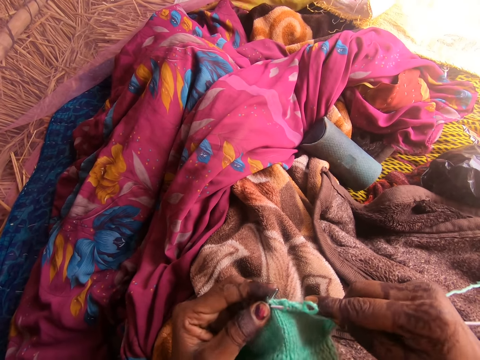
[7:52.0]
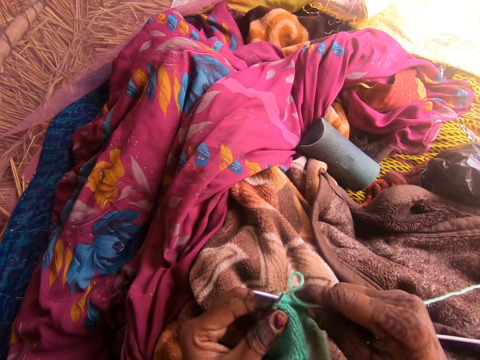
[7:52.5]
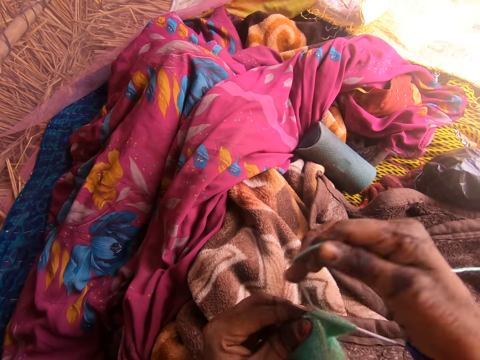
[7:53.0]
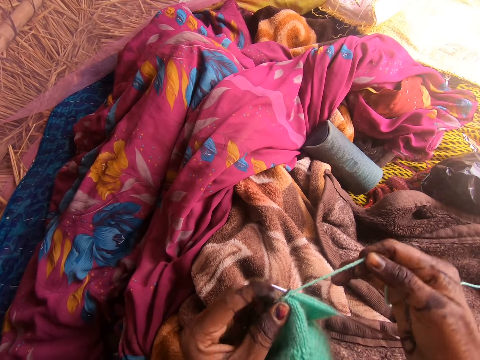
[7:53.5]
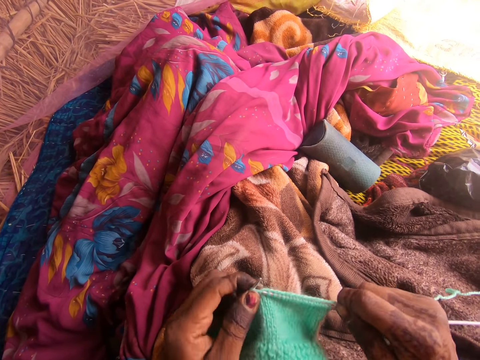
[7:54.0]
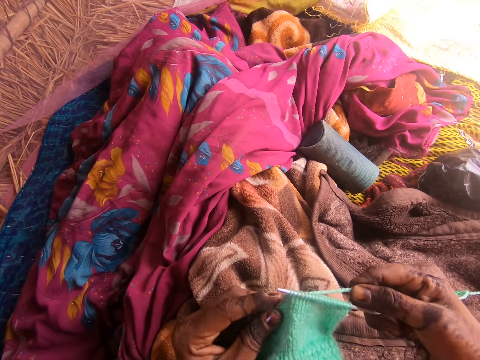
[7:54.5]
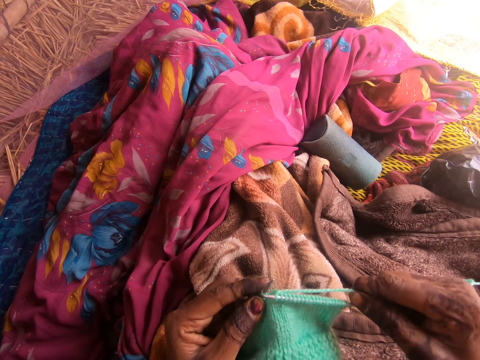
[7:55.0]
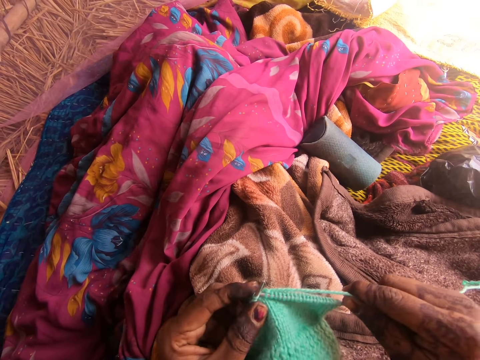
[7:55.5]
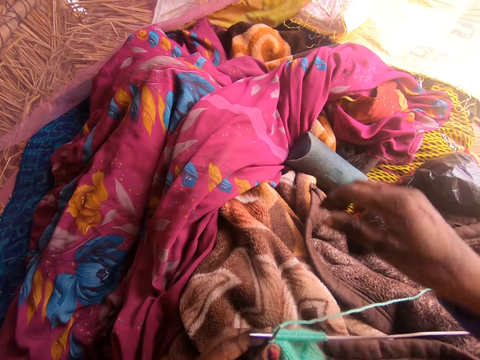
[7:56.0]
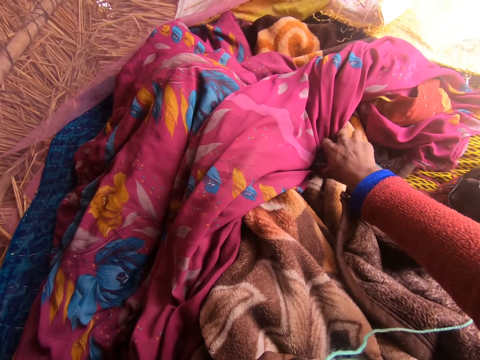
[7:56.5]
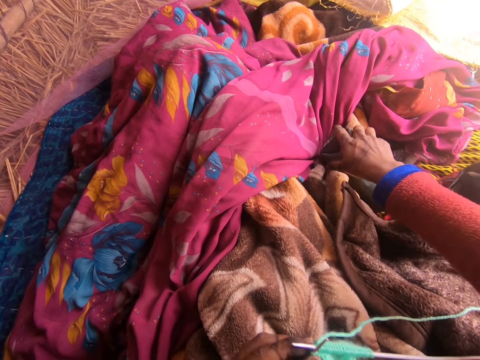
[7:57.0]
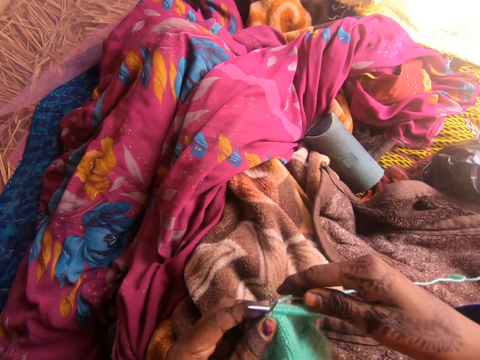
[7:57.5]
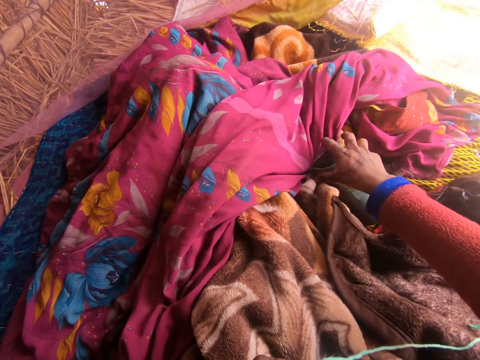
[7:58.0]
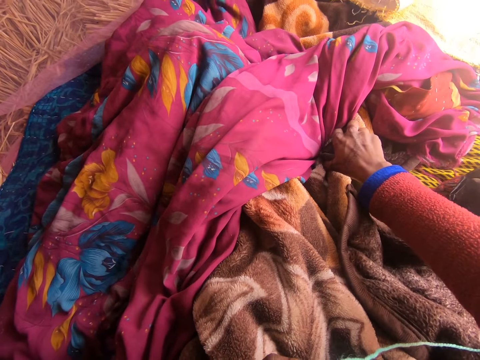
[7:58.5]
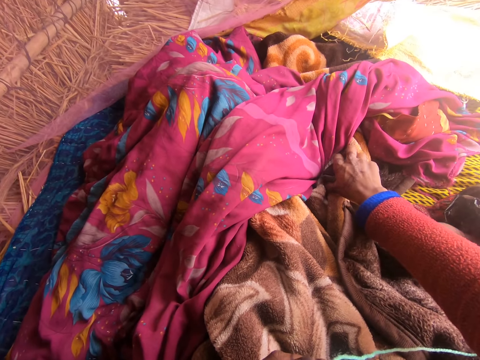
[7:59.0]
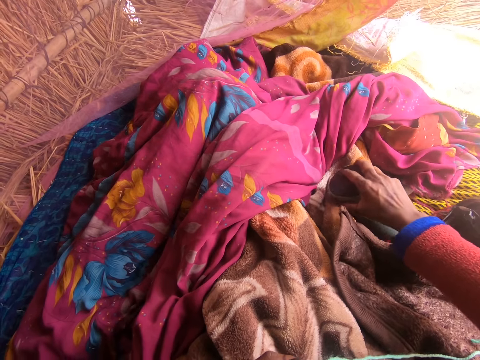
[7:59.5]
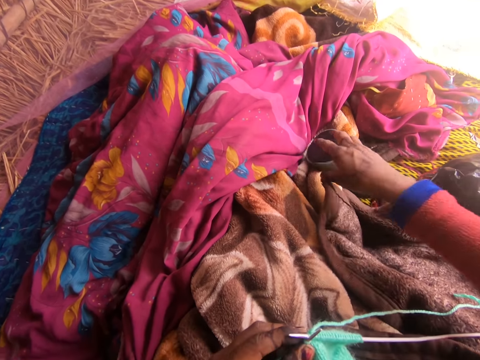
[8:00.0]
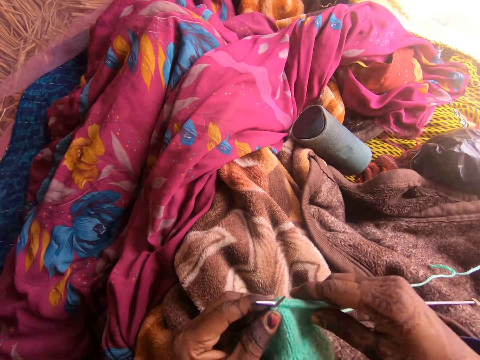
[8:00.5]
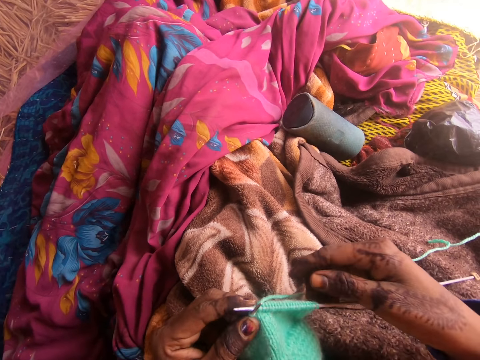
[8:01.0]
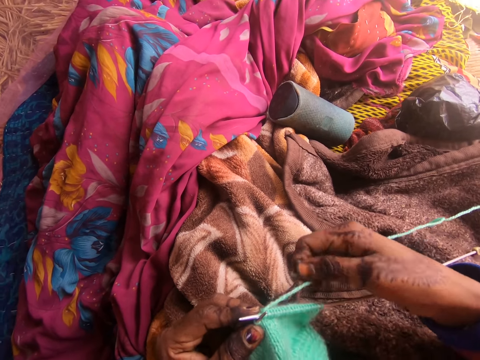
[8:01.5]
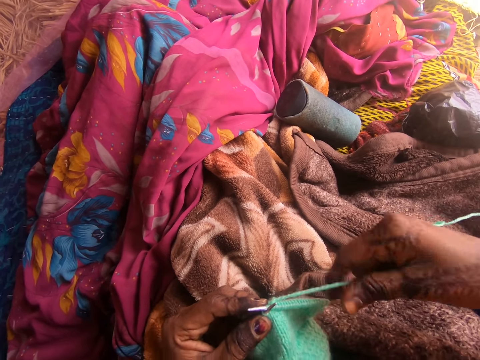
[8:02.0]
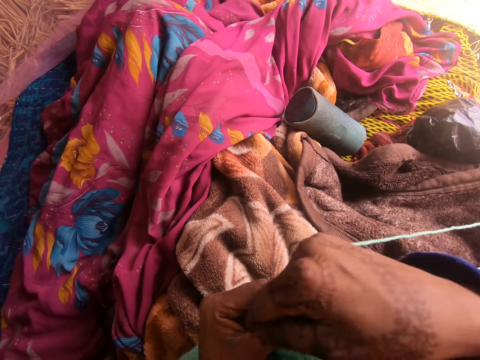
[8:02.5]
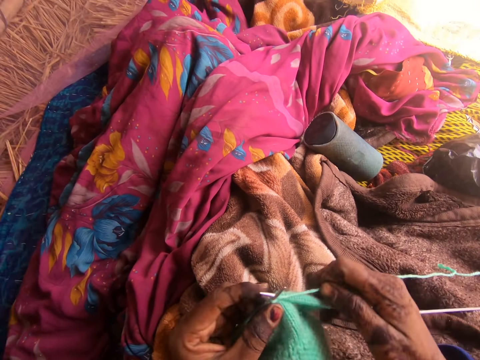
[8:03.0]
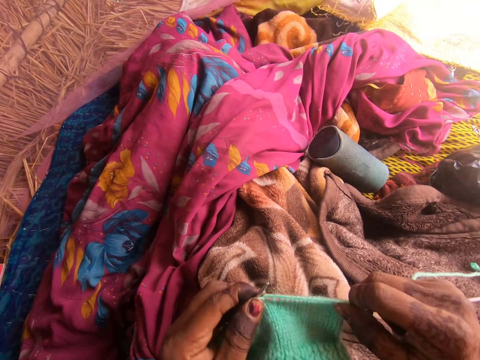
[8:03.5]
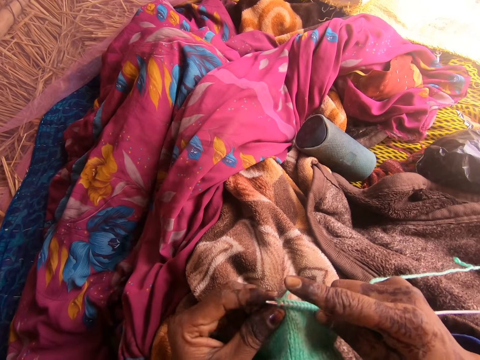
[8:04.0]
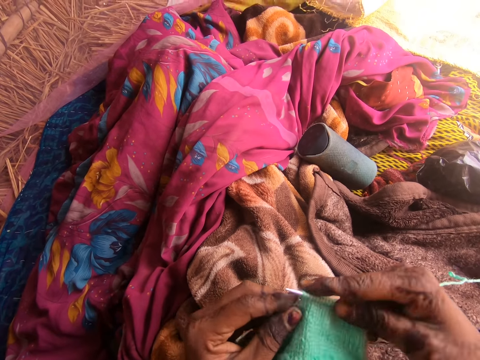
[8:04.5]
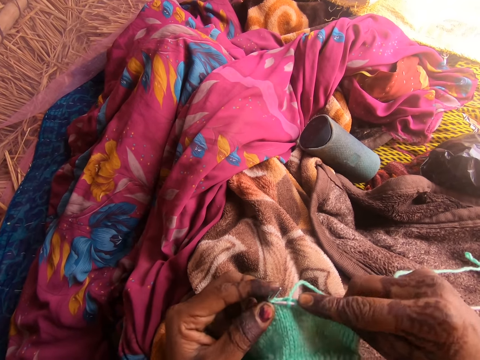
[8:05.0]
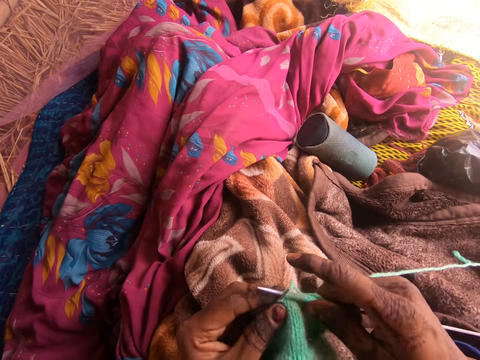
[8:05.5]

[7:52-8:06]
The camera wearer presses the radio. They hold the Bluetooth radio. They remove their hand from the radio. They tune the radio. They sew using a yarn and a crochet. They hold the fabric with both hands. They knit the fabric.

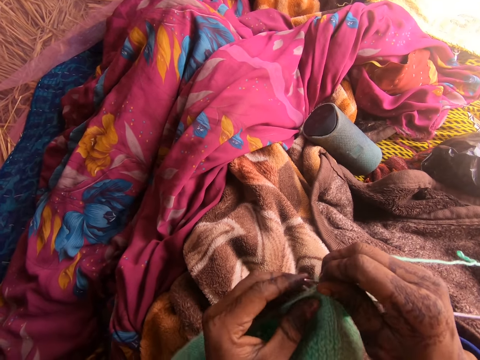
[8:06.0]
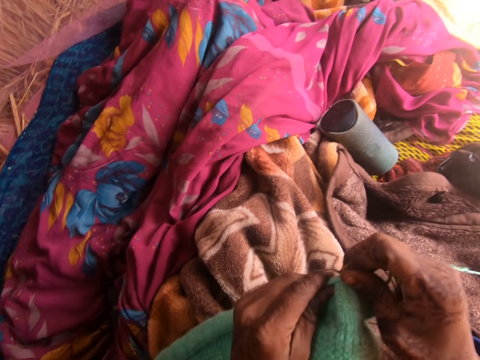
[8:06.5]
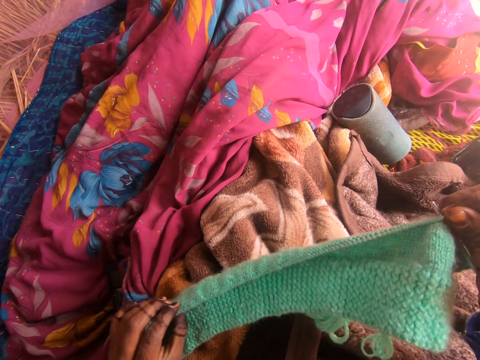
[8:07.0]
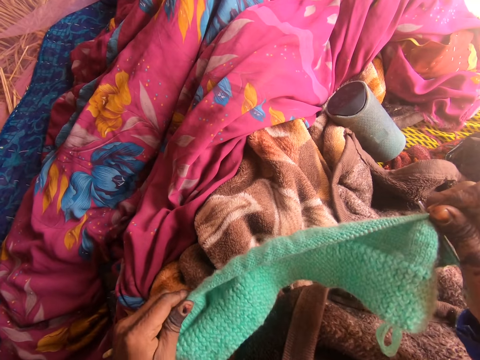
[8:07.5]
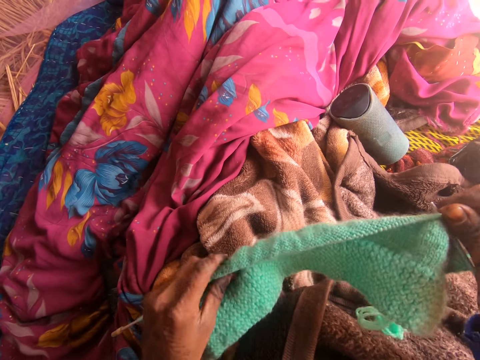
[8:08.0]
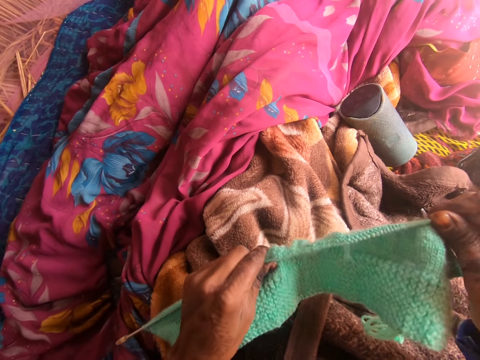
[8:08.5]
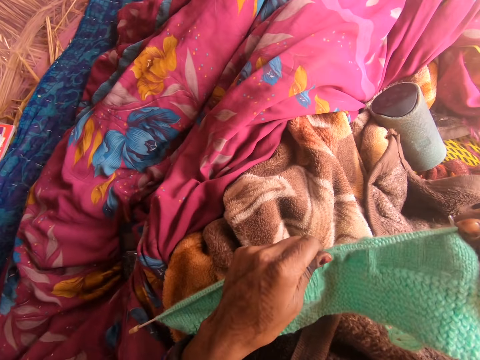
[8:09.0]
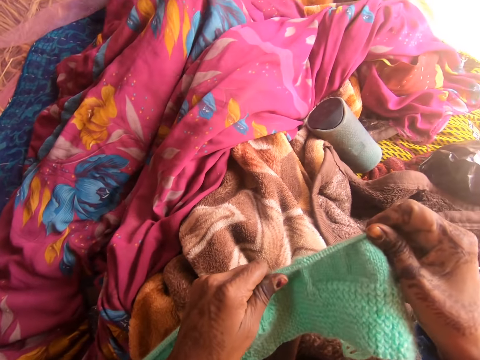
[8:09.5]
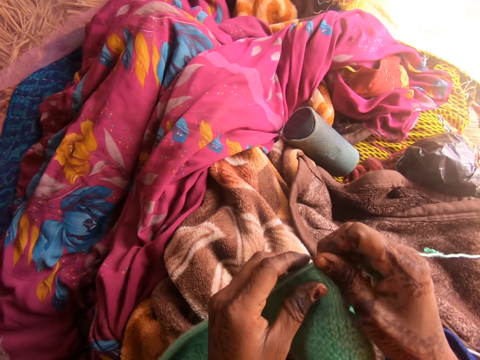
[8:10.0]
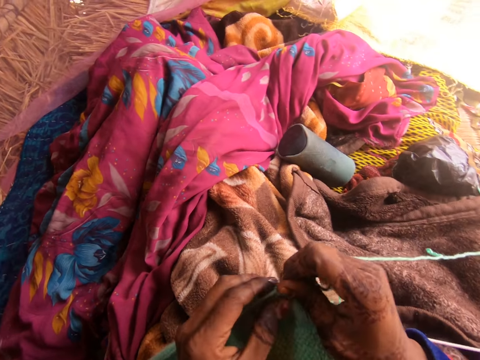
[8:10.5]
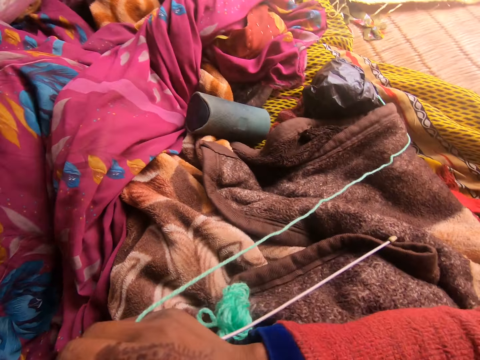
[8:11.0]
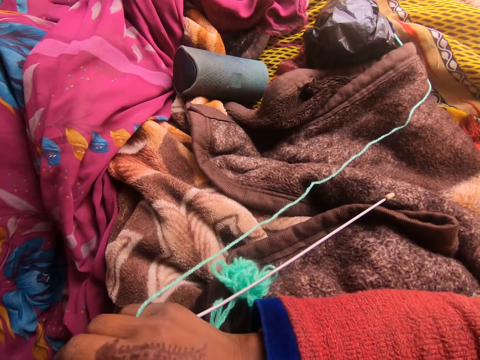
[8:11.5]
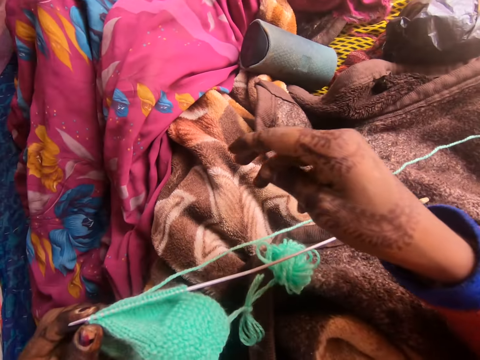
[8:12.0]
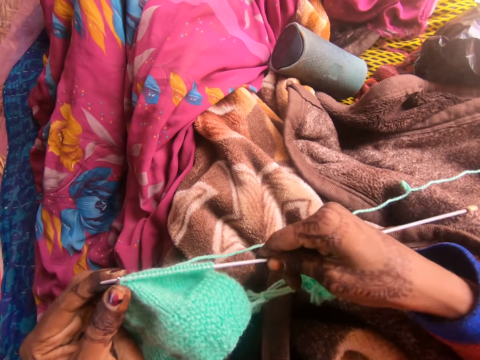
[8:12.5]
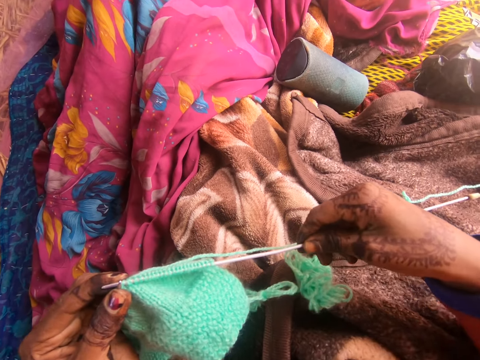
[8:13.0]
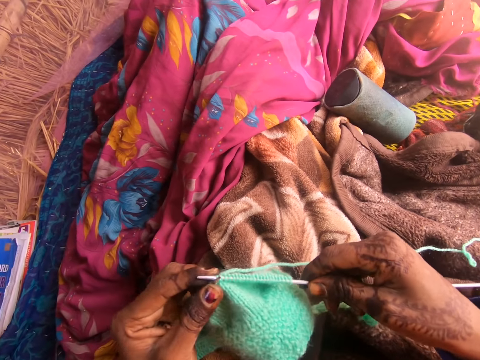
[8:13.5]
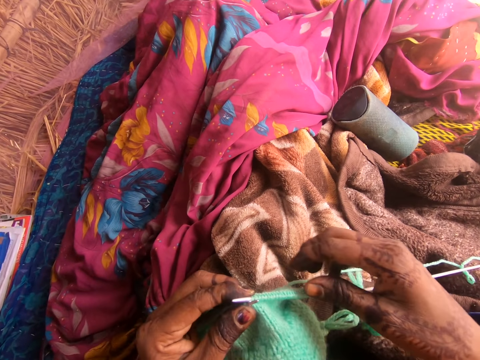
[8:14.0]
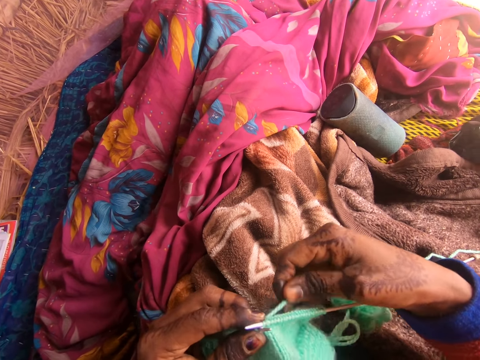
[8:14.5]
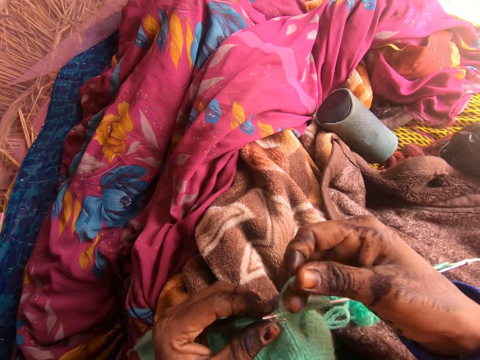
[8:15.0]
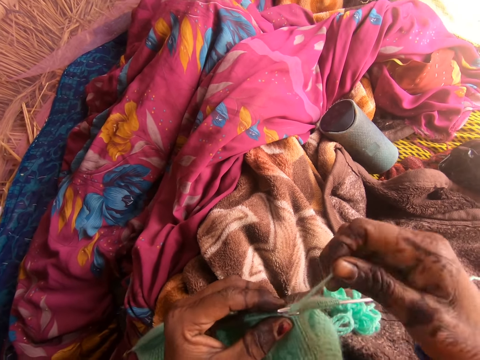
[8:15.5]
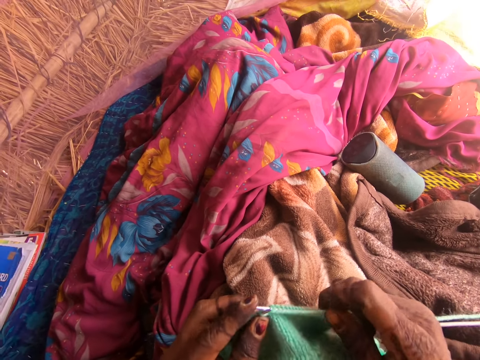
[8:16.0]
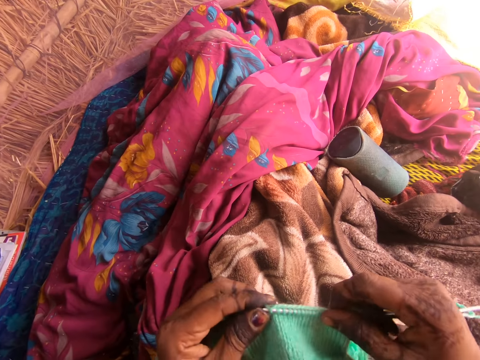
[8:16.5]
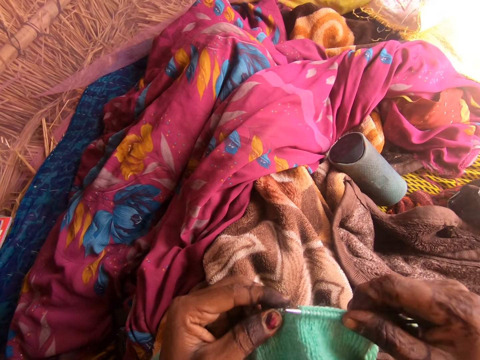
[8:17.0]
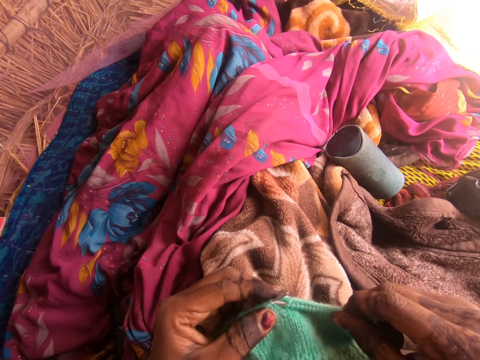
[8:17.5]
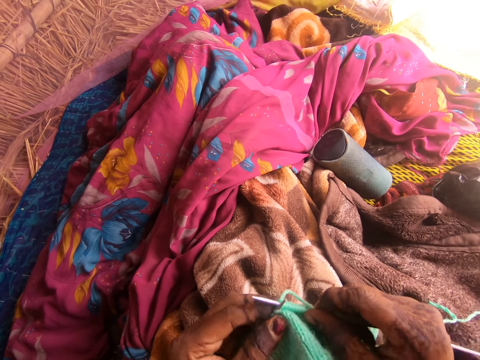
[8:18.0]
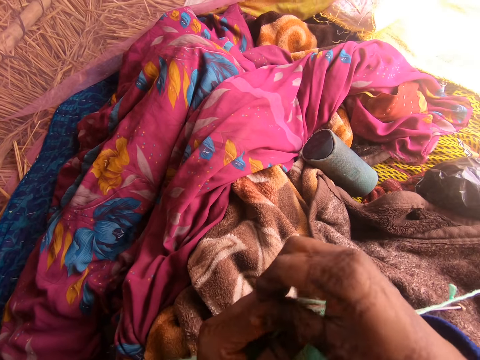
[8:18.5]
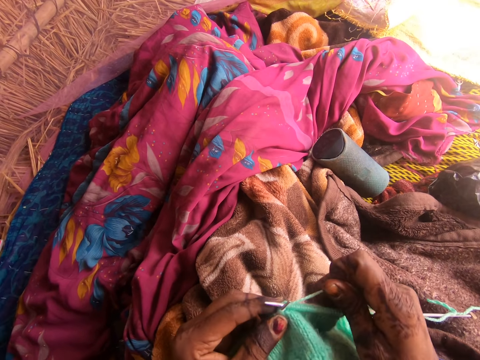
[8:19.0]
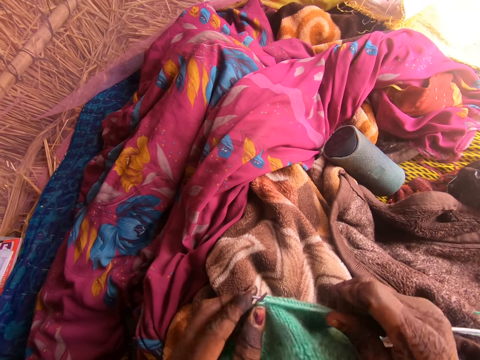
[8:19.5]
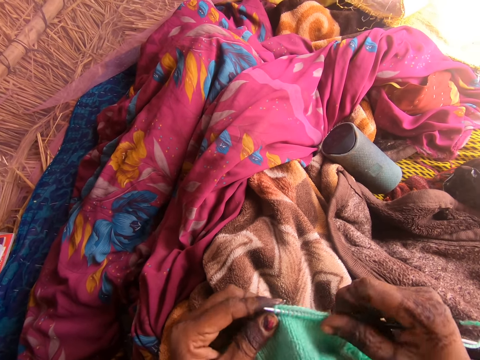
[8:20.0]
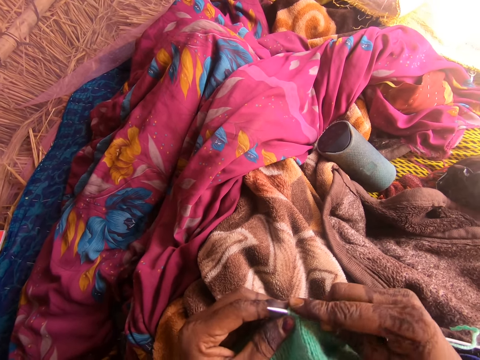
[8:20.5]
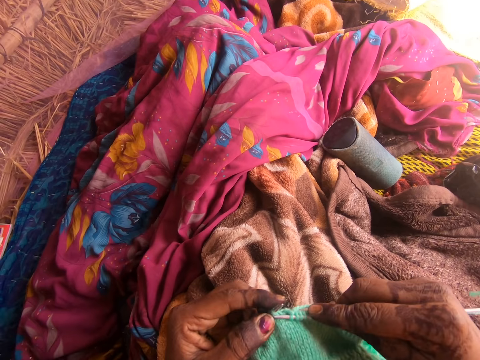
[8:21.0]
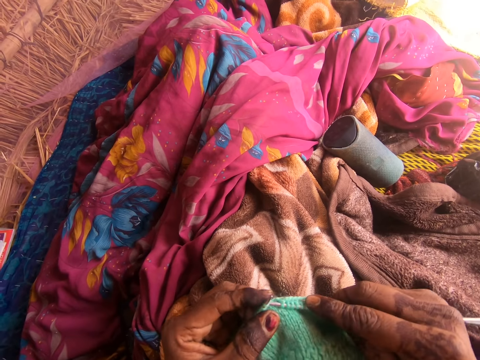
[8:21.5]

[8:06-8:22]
The camera wearer straightens the fabric. They stretch the thread. They hold the needles well. They knit the fabric.
